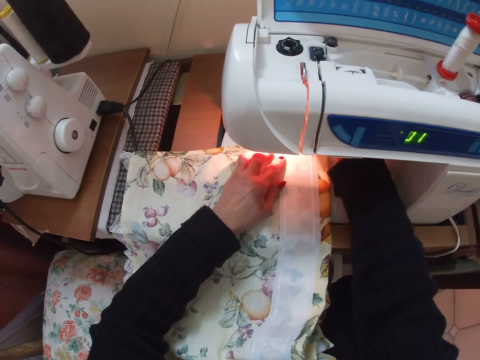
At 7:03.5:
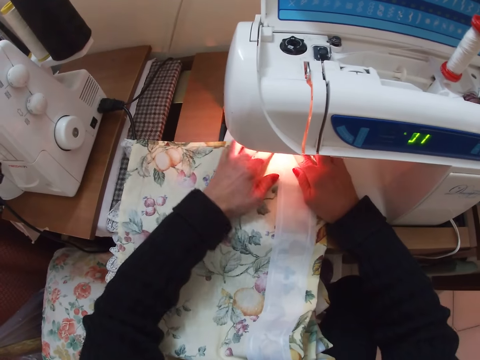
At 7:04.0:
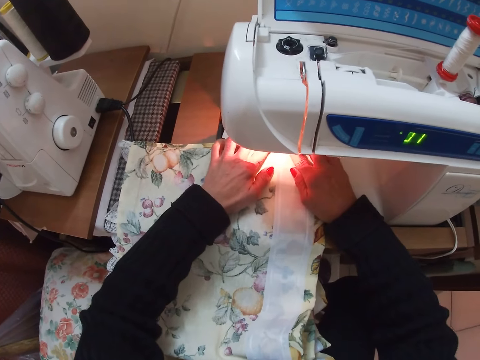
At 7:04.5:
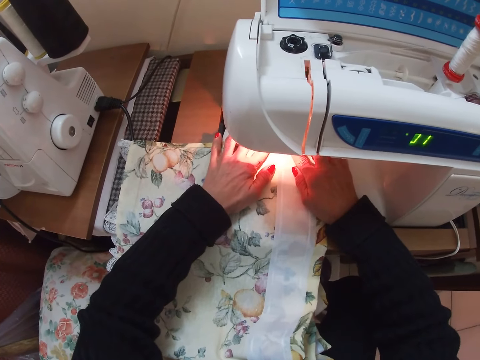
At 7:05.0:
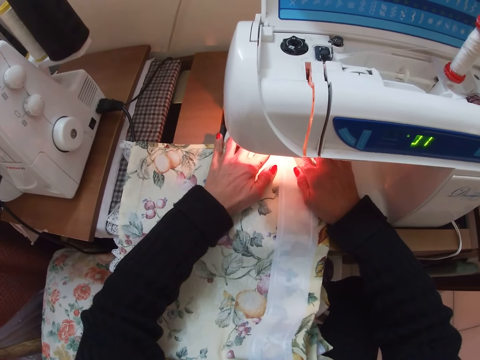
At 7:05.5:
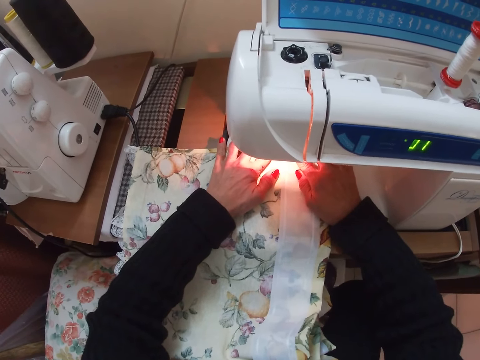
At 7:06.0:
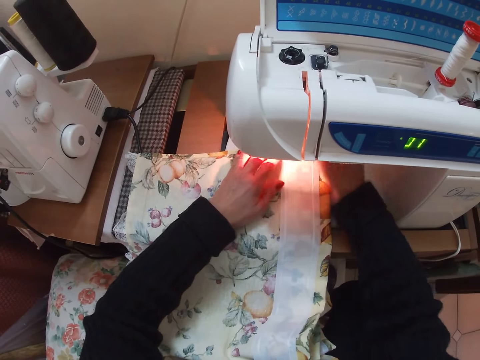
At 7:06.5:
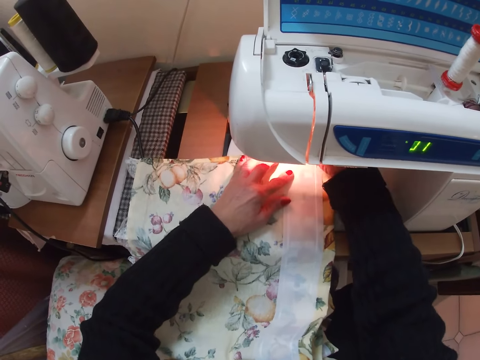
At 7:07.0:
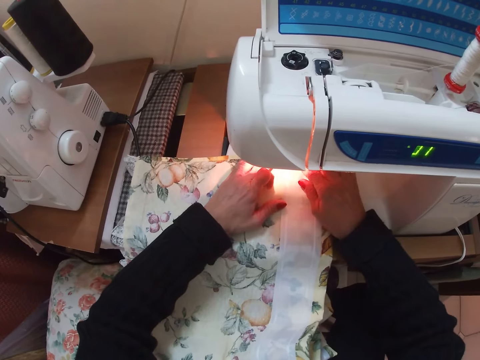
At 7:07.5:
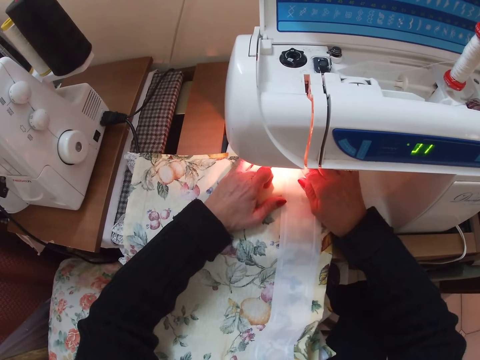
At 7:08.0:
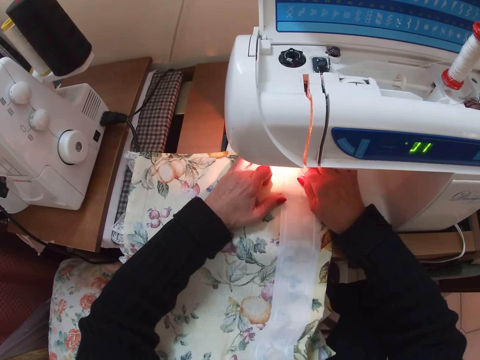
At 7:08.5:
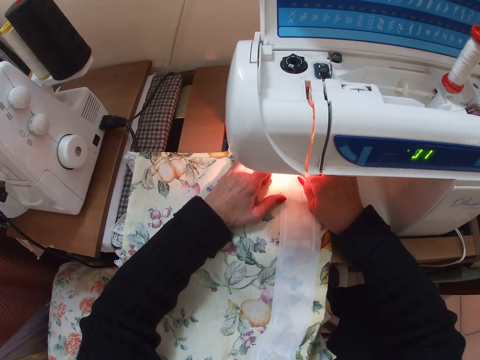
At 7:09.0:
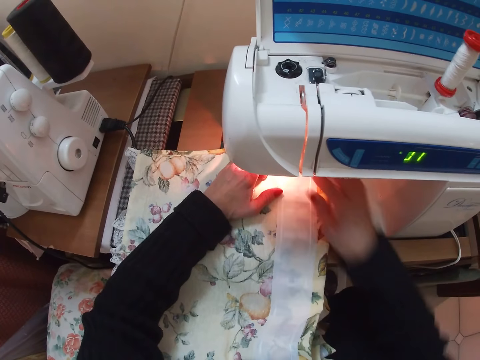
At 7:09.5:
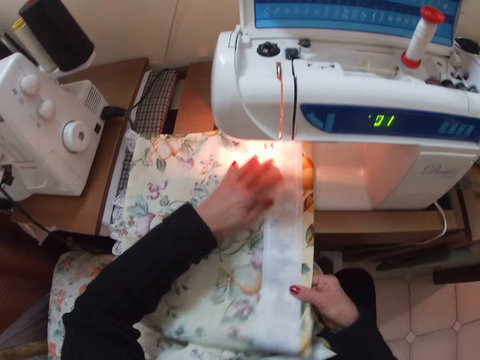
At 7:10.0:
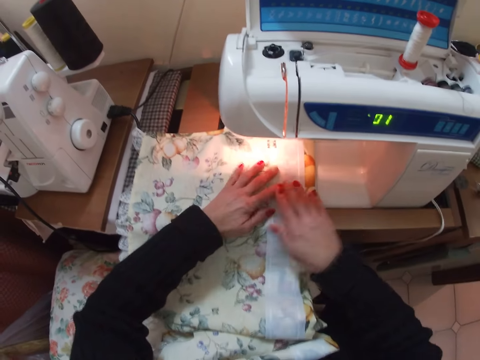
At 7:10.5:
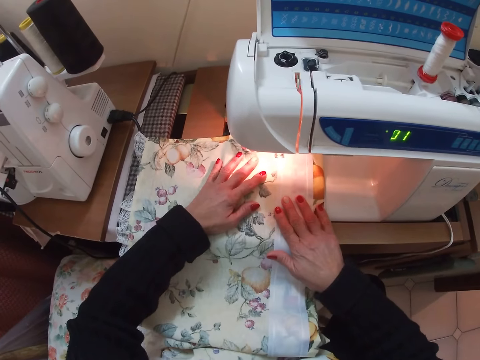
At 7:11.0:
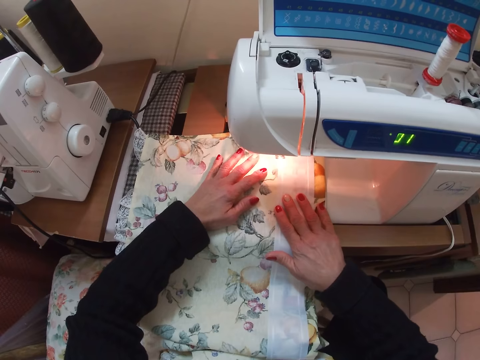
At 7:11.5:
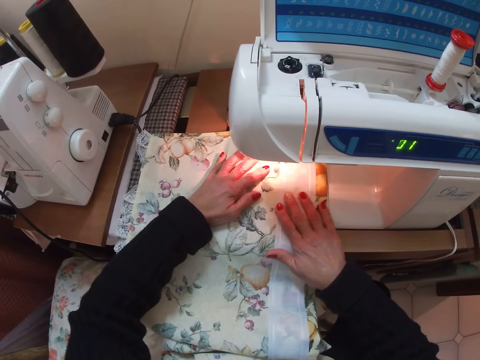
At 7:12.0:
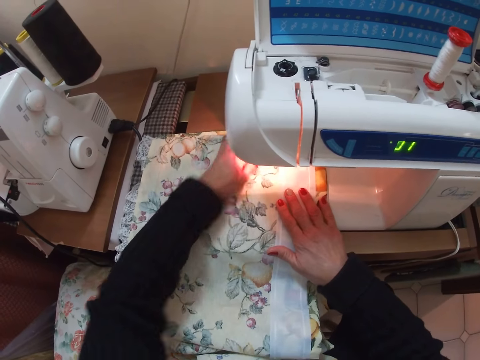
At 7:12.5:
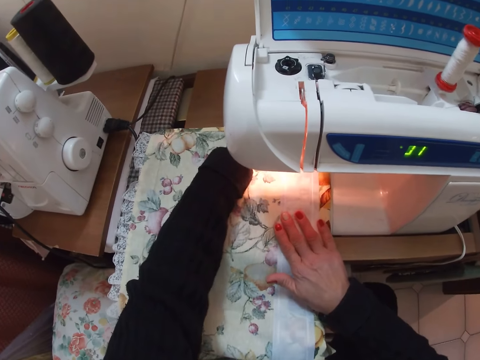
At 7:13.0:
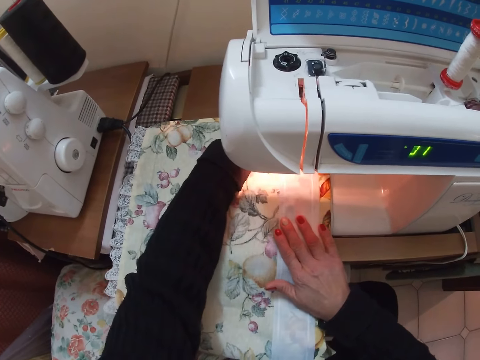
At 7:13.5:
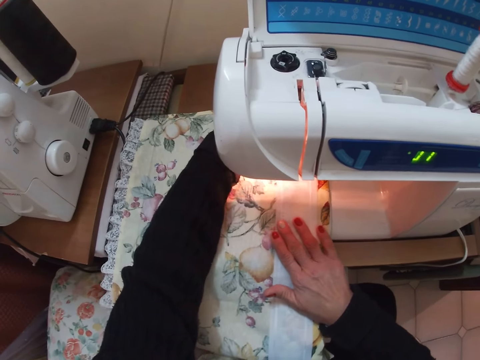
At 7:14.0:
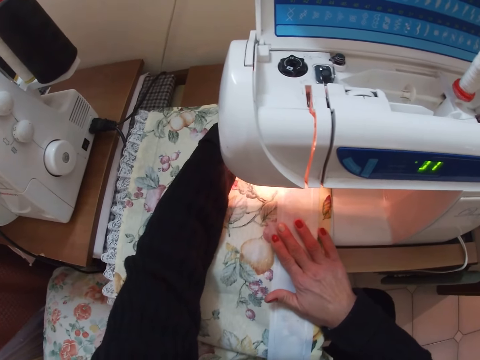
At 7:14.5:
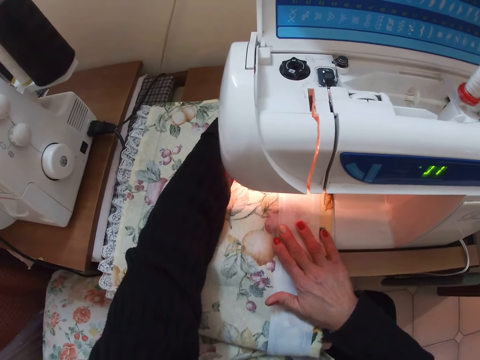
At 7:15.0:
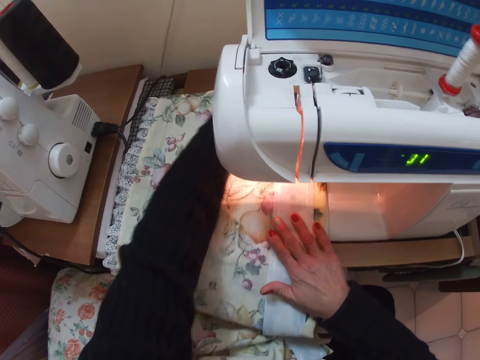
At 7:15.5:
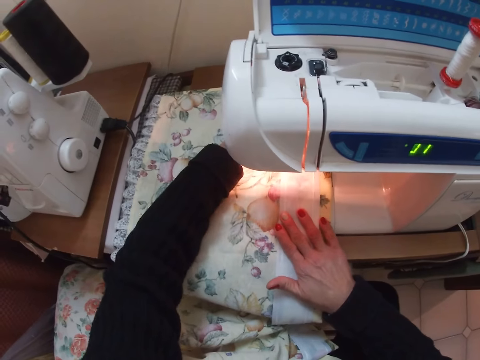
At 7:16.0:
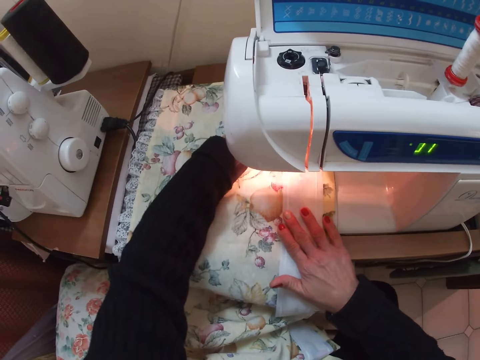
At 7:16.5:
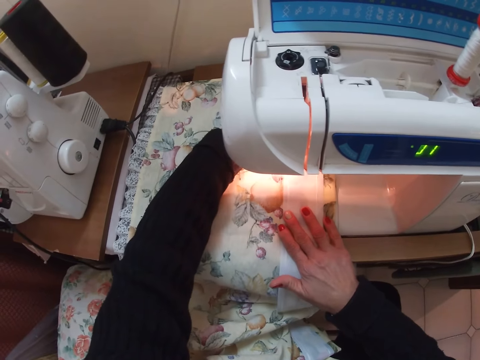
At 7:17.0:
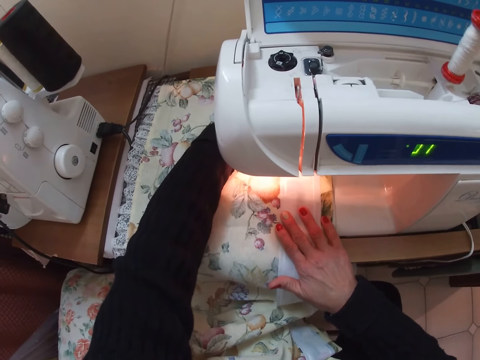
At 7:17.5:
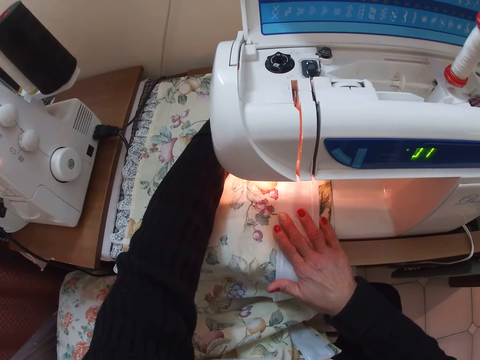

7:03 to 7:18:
The camera wearer places her right hand under the machine. She sews the fabric and the piece of cloth with the sewing machine. She places her right hand under the machine. She sews the fabric and the piece of cloth with the sewing machine.

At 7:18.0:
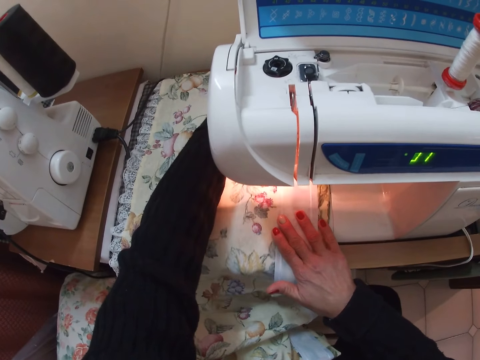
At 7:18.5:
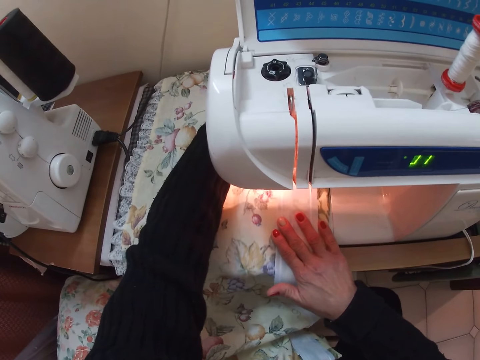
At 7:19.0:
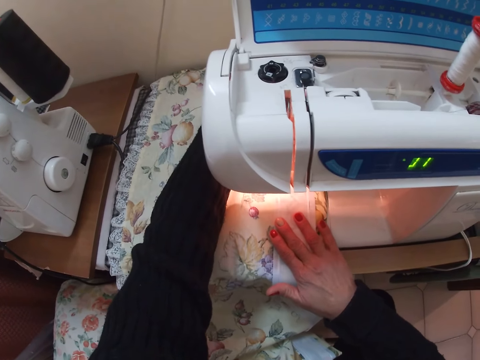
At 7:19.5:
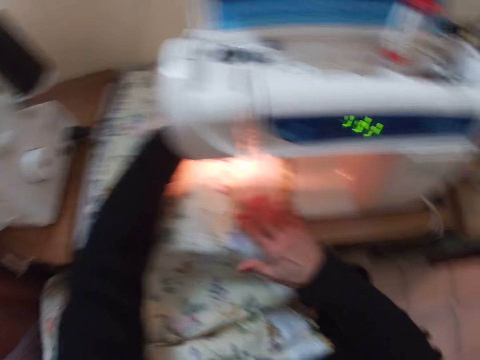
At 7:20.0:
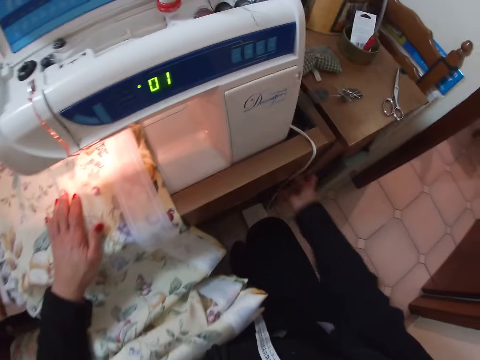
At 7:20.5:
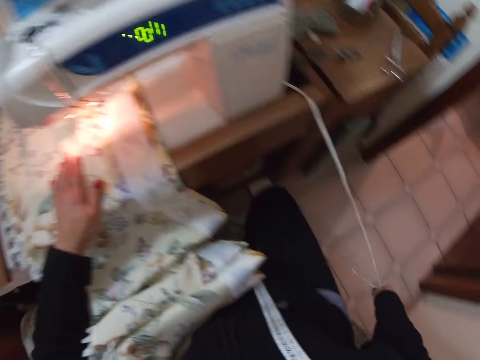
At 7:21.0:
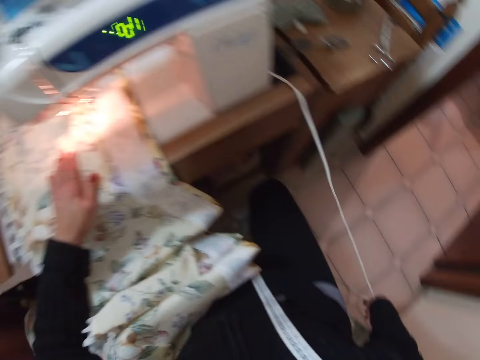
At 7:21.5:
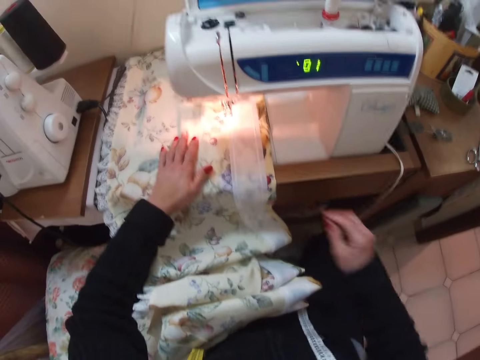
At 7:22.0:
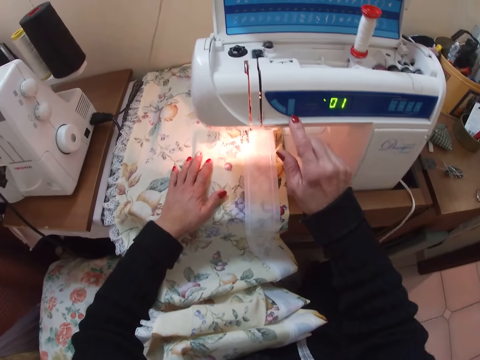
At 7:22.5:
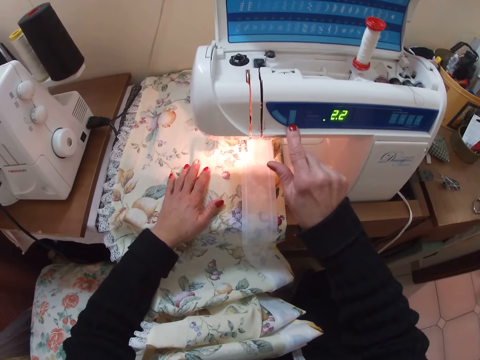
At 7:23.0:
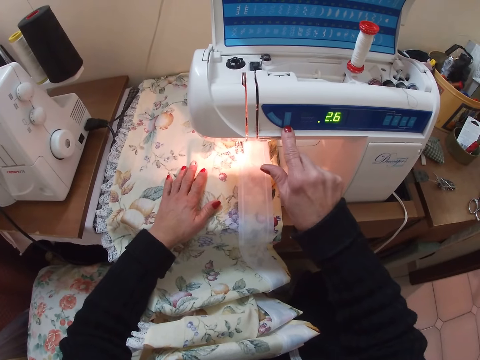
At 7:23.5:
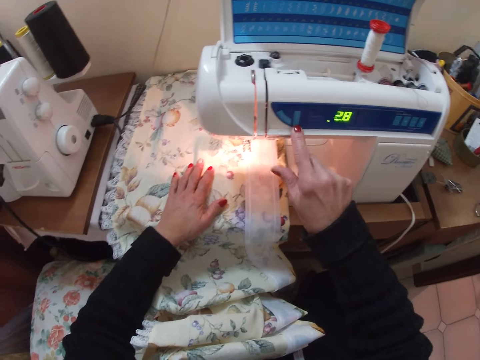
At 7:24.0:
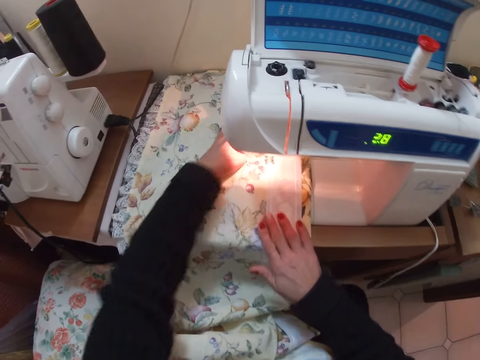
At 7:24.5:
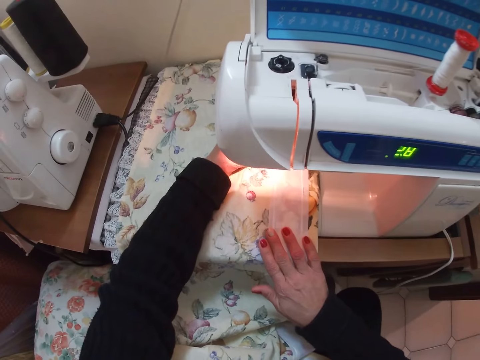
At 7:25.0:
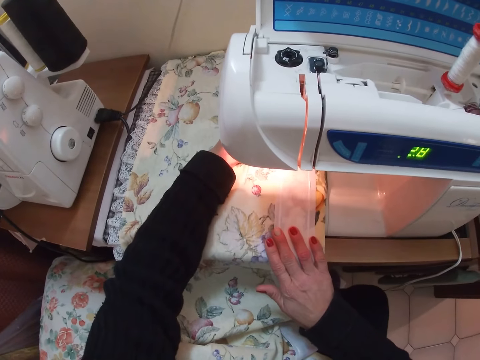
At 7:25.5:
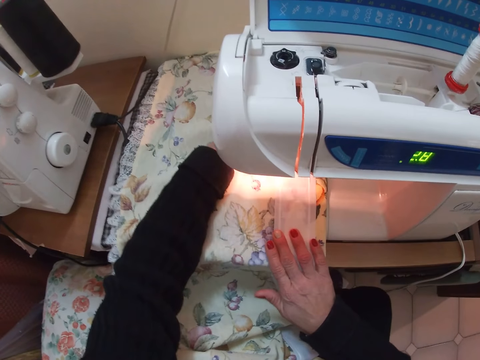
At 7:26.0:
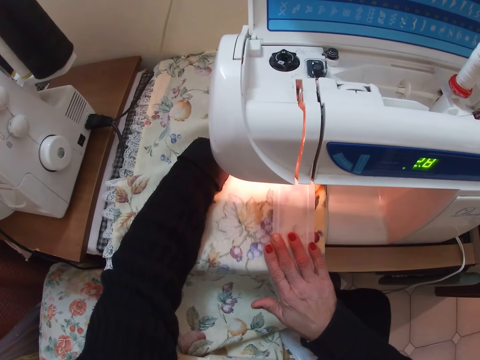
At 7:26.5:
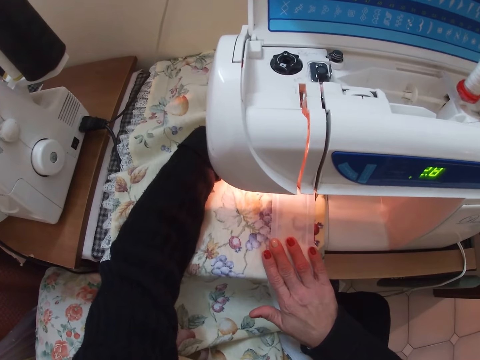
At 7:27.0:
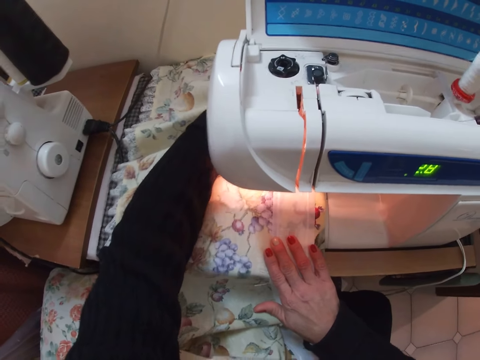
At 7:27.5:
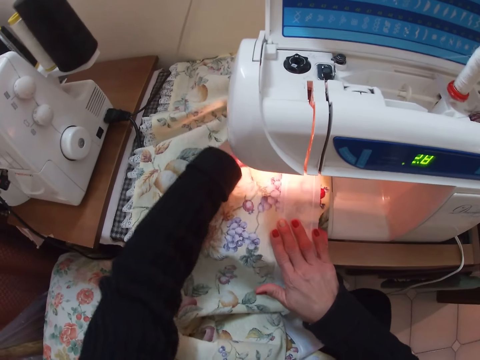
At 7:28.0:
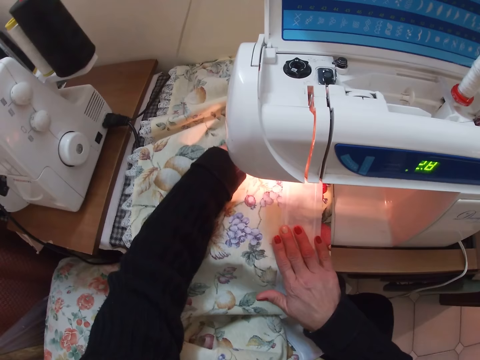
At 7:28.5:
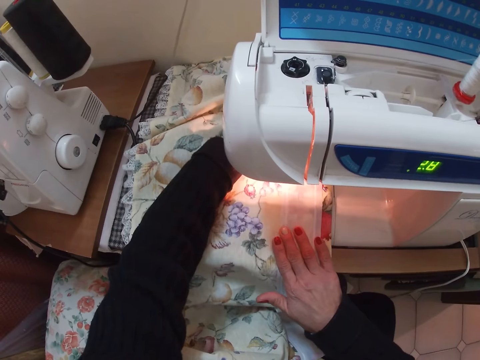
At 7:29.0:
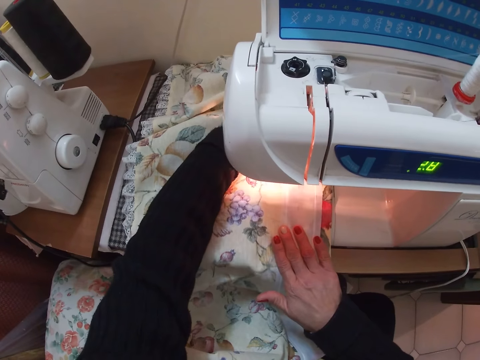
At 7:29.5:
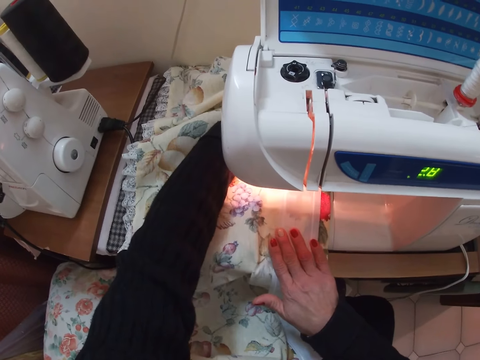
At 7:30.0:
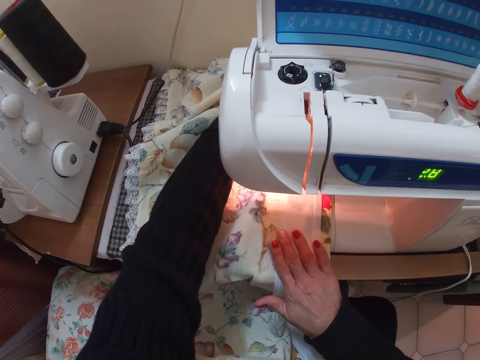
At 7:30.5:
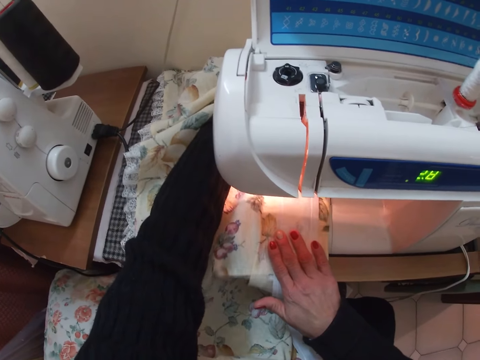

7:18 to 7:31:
The camera wearer pulls a cord with her right hand. She holds a thread. She presses buttons of the sewing machine. She sets the sewing machine with her right hand. She sews the fabric and the piece of cloth with the sewing machine.
